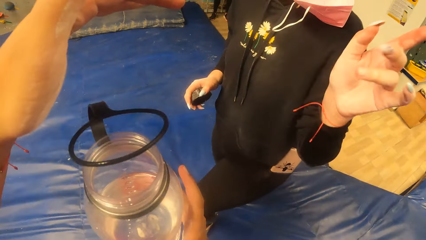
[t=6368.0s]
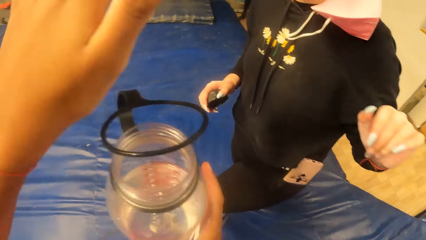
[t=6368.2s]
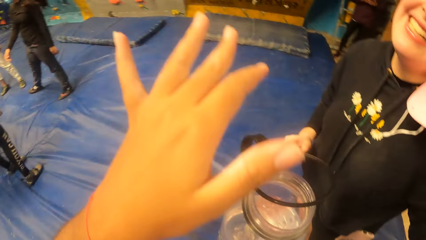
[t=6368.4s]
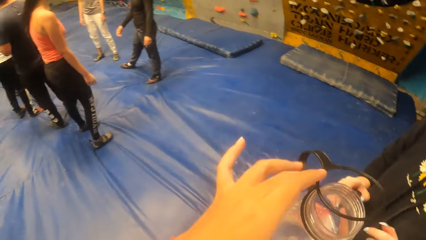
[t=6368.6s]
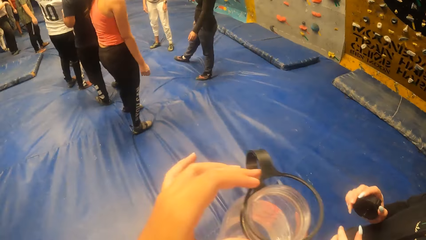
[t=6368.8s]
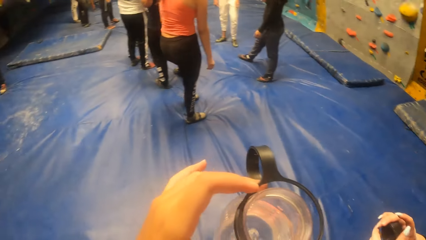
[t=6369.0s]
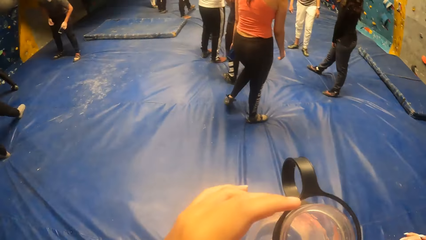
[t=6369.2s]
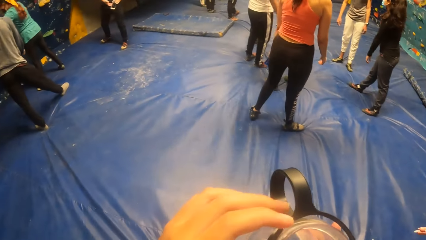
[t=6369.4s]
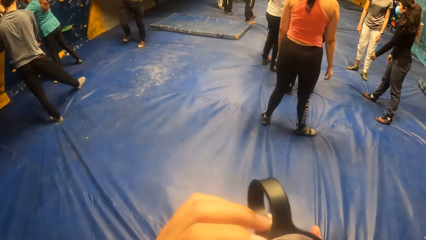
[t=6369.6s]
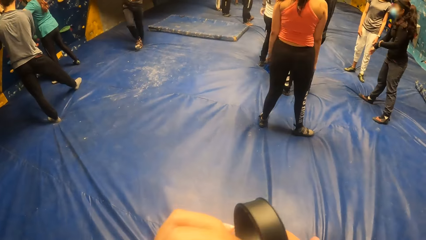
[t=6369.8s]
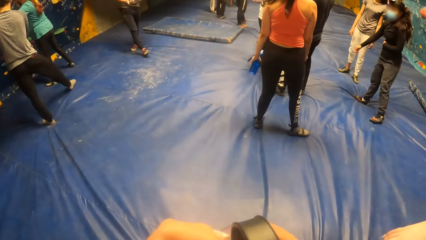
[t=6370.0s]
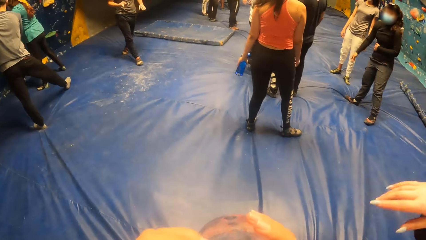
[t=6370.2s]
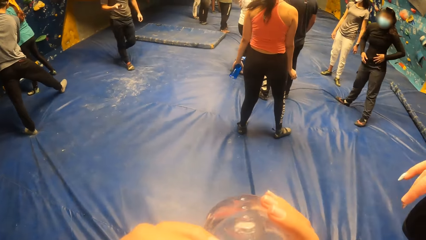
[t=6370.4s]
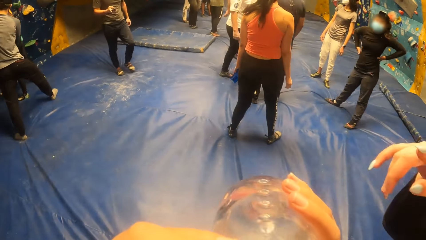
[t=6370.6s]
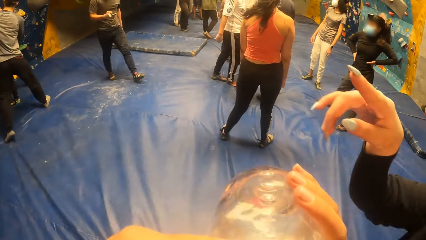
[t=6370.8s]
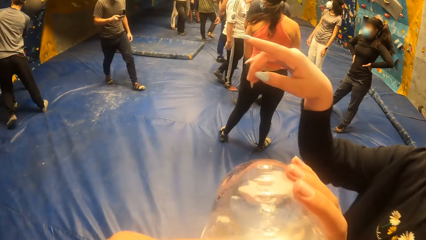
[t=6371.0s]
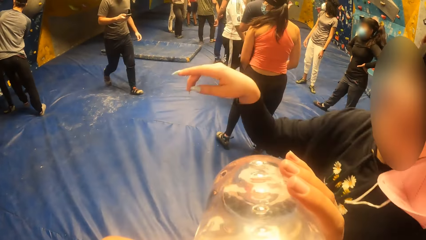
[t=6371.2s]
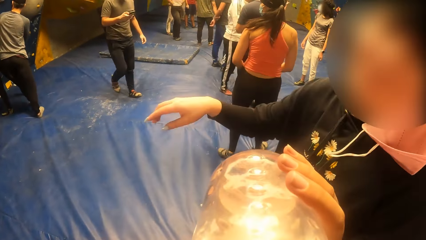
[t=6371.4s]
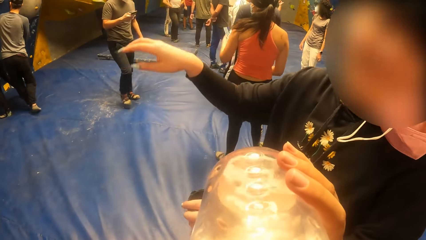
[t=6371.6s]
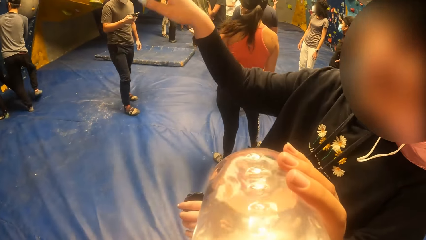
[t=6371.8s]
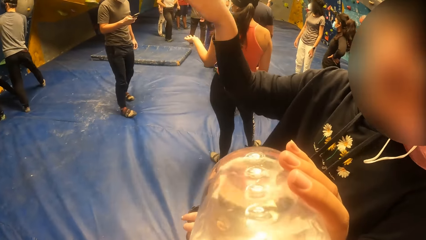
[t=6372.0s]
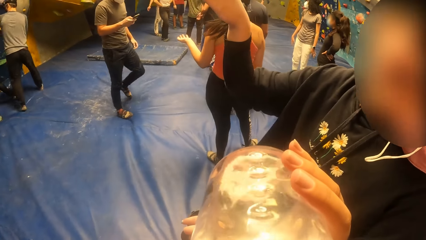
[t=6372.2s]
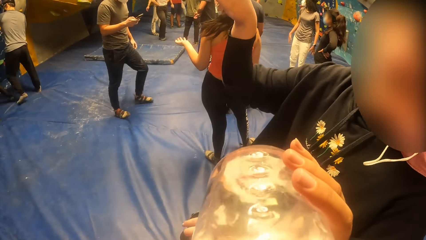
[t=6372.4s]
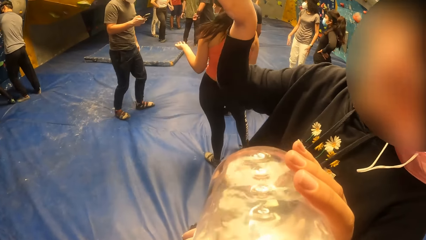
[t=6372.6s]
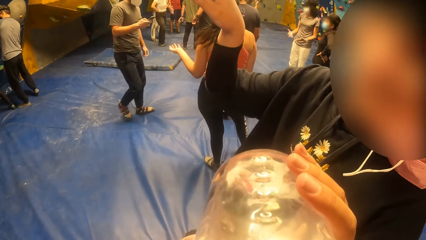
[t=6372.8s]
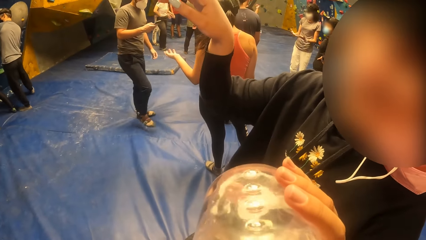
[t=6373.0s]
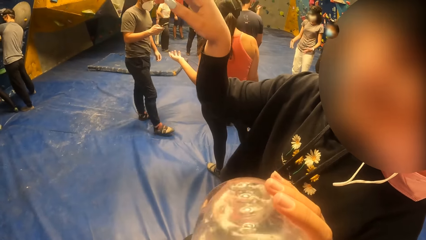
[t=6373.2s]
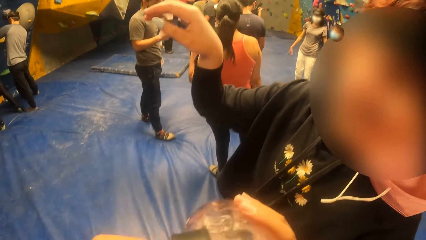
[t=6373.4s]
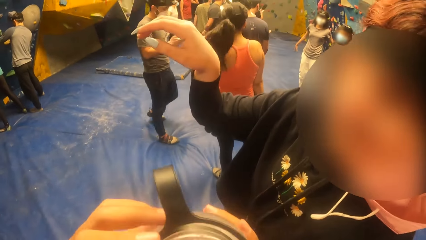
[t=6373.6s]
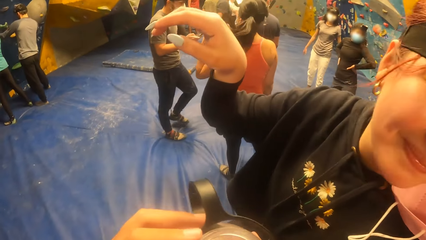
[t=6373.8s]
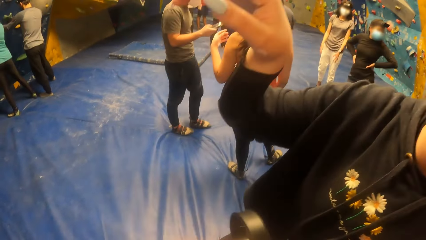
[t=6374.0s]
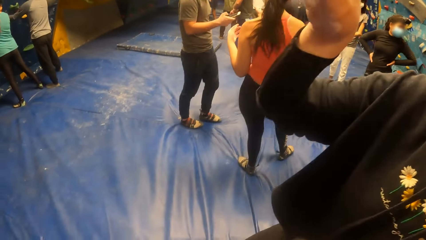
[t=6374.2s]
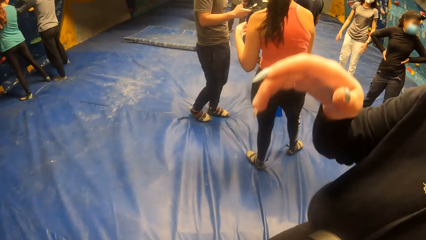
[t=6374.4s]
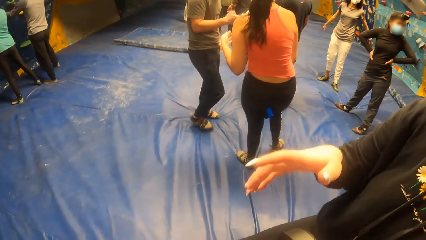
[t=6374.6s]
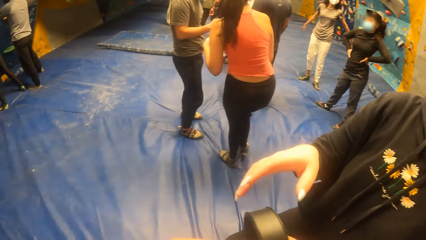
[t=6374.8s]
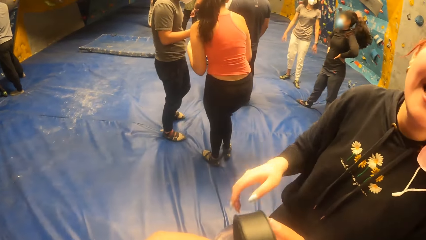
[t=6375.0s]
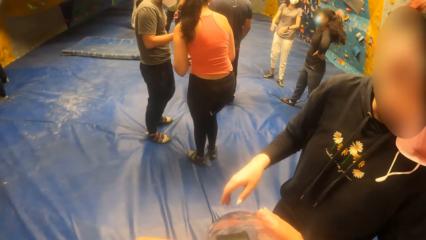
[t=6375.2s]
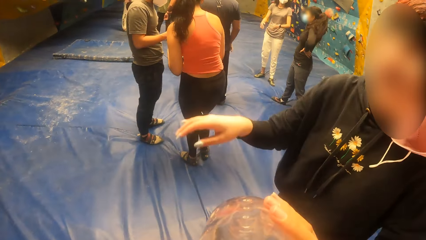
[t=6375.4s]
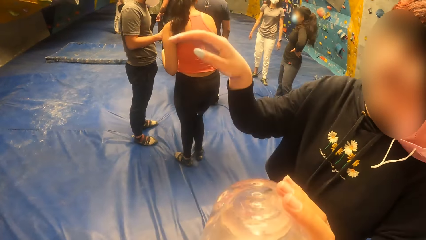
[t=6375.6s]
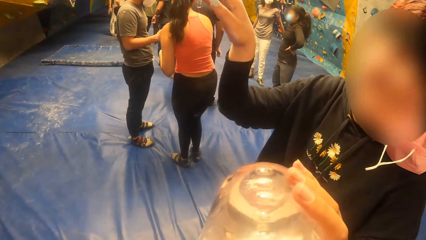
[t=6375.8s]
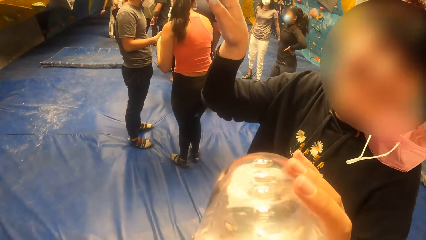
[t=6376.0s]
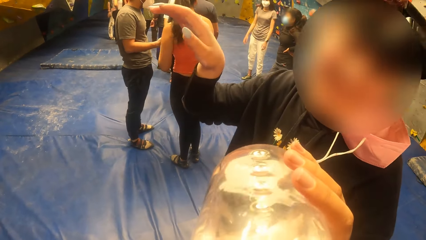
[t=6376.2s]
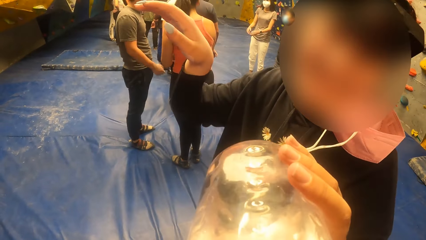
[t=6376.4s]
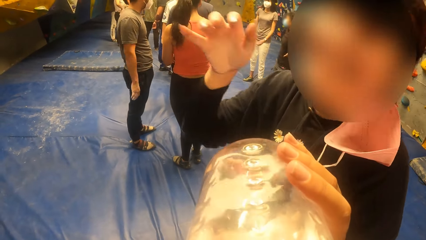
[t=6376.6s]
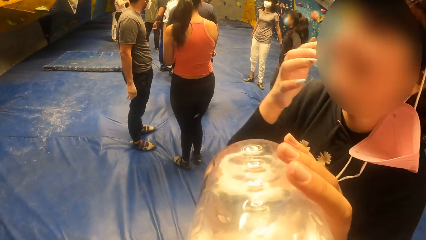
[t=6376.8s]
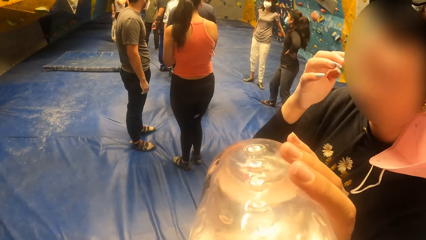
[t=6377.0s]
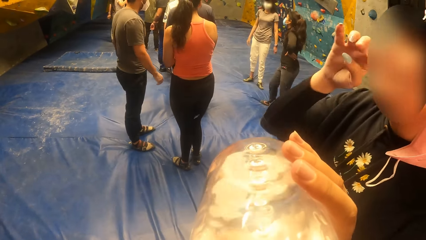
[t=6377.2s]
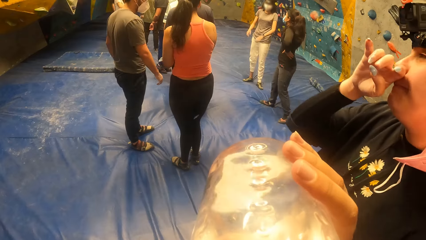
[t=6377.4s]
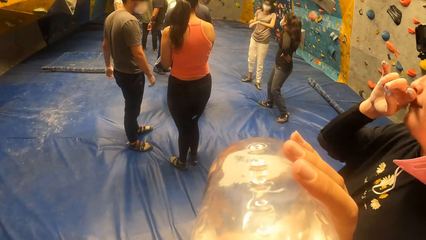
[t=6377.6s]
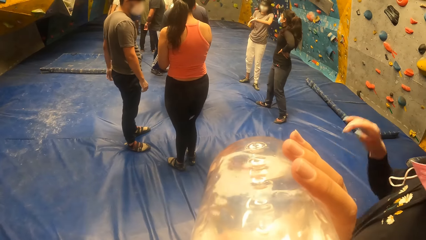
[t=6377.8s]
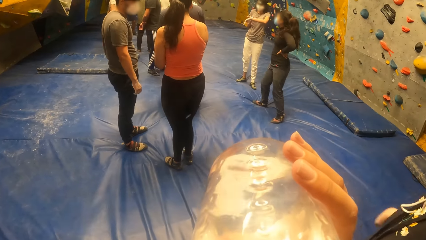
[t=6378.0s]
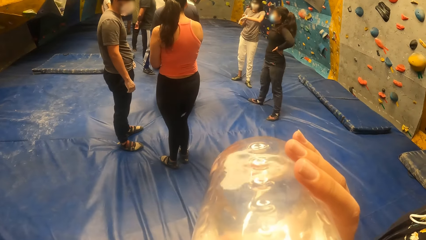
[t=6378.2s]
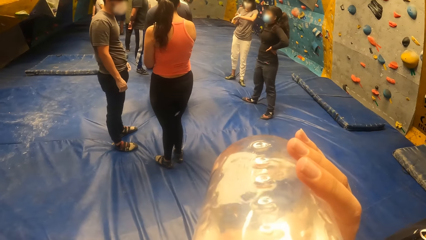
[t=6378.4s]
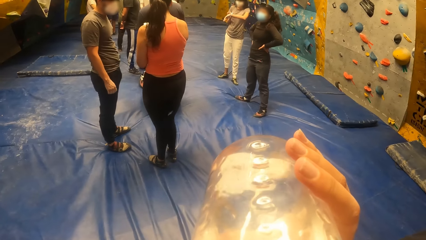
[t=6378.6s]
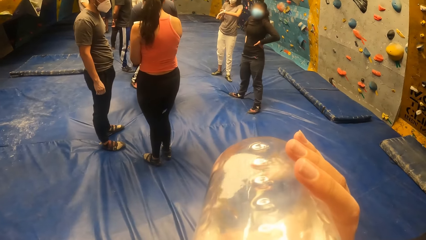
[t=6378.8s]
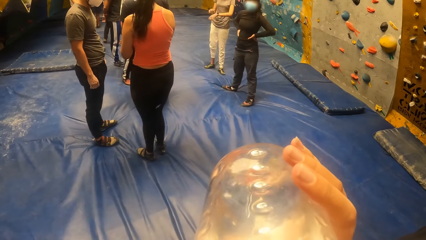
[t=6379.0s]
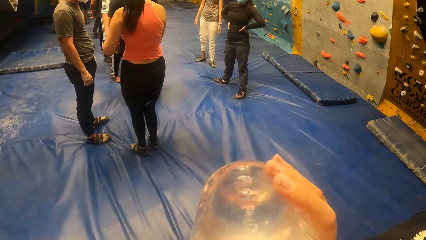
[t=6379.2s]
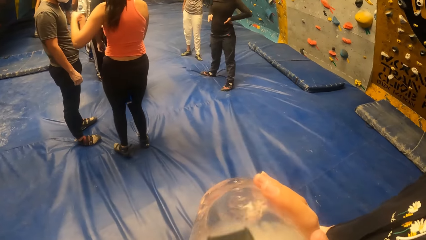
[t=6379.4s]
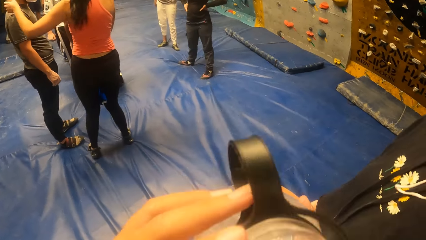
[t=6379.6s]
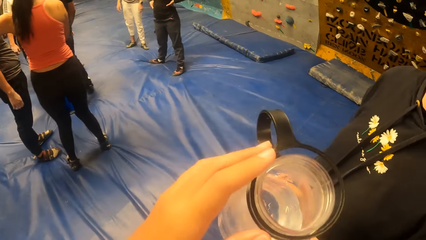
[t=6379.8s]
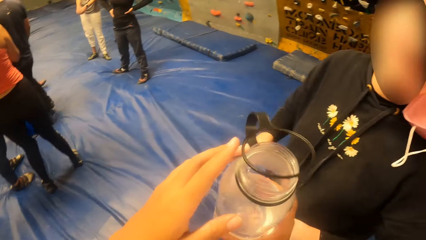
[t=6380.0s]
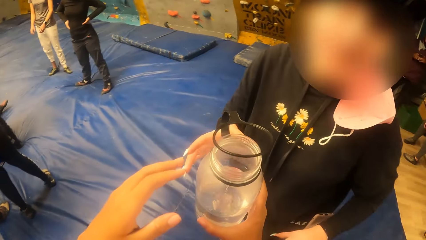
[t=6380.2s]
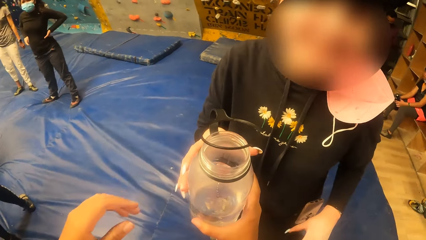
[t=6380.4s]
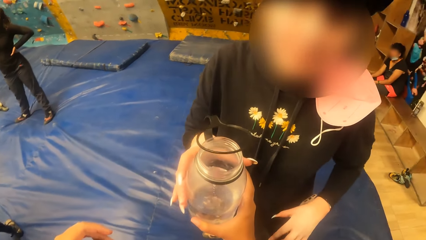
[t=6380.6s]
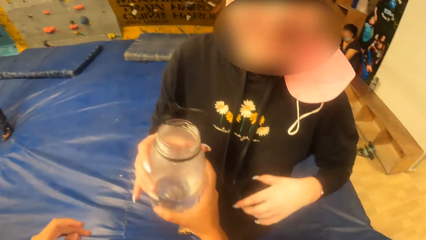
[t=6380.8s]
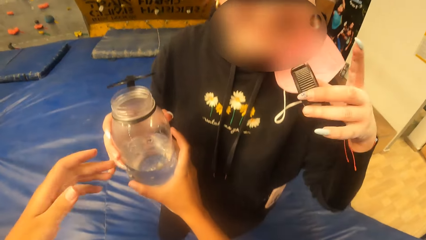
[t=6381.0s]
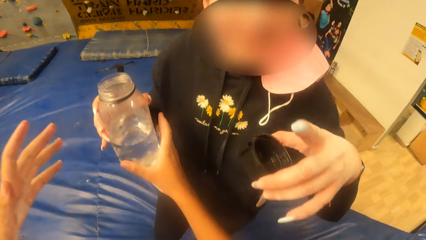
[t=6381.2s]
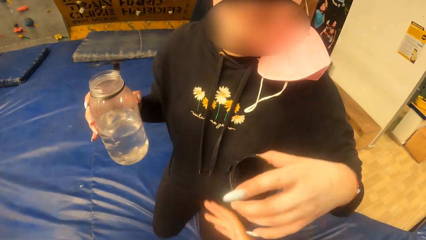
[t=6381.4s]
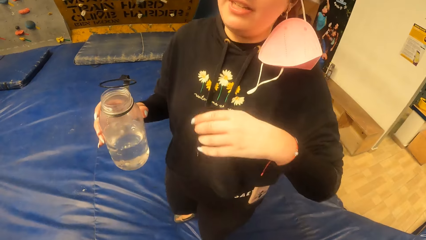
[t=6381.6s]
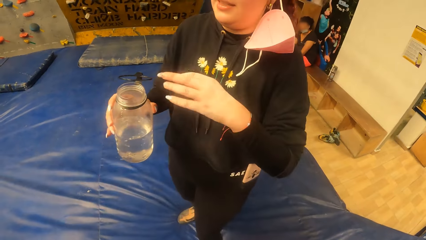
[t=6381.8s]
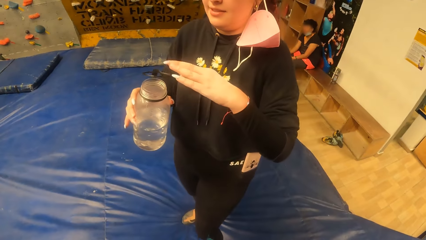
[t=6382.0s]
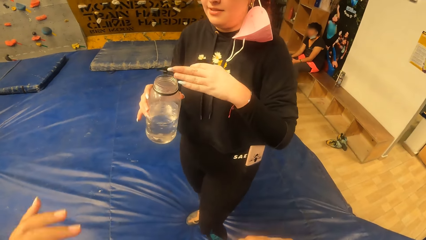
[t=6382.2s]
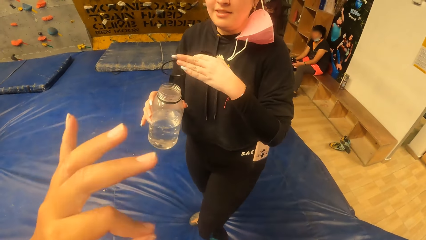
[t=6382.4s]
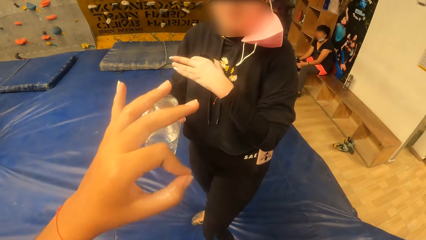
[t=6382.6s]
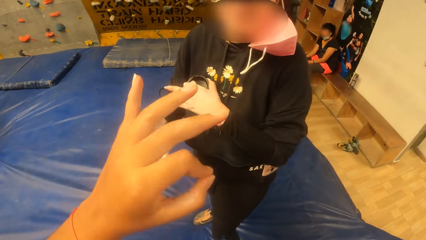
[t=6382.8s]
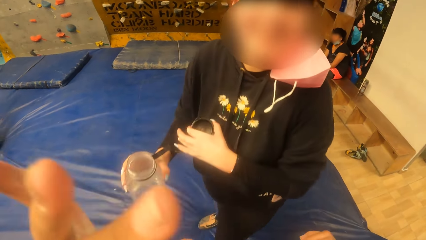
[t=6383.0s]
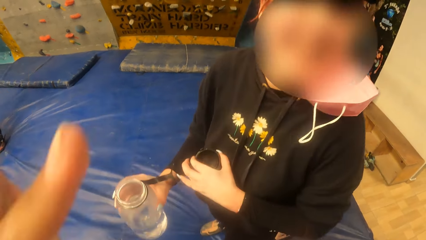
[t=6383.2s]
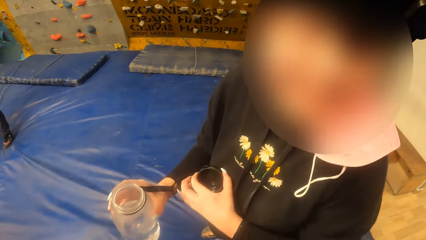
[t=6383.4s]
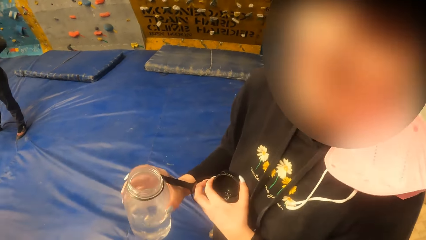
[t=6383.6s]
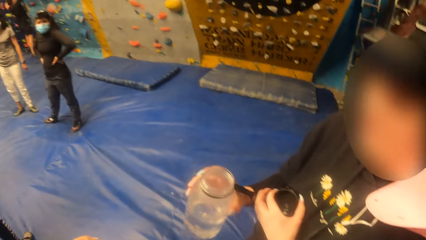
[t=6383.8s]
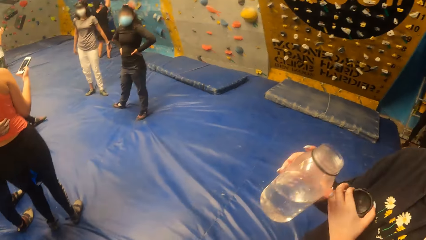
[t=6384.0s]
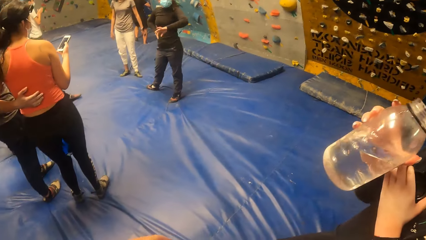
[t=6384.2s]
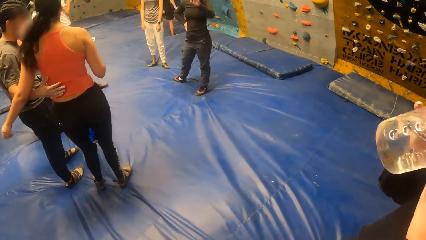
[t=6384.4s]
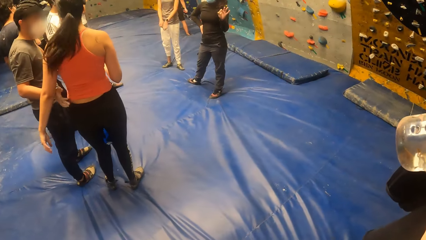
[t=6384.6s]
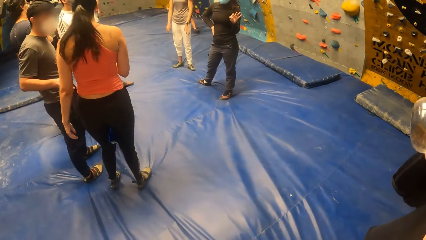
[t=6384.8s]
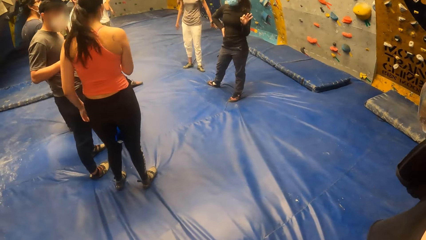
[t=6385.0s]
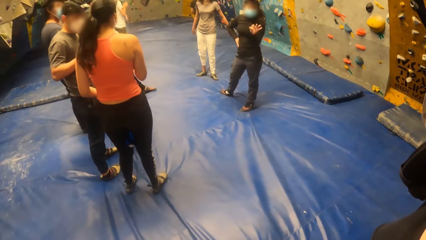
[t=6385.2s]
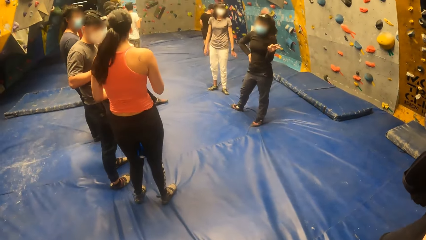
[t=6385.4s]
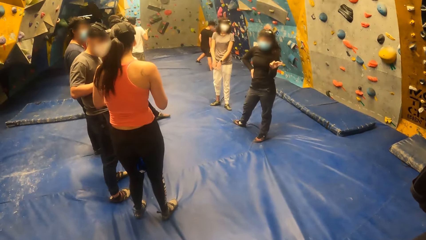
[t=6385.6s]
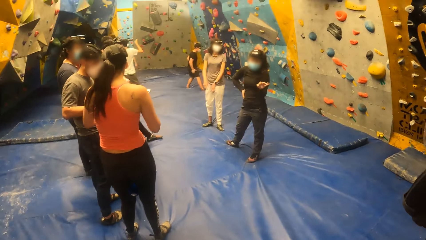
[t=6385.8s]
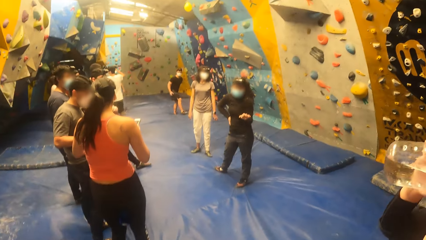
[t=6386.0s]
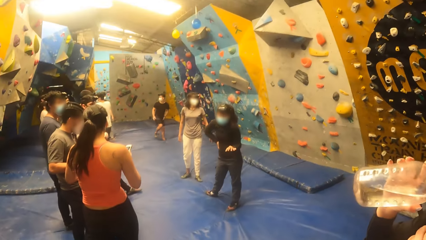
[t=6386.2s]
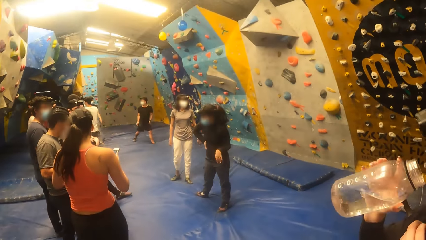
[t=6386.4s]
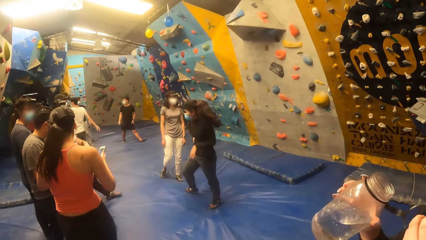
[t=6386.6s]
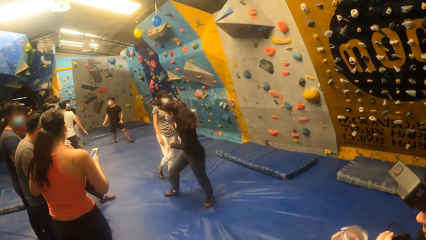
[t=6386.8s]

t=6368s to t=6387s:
The camera wearer swings her hand. She drinks from the water bottle in her right hand. A man operates a phone with his right hand. A woman raises her hand. The camera wearer drinks water. She passes the water bottle to the woman with her right hand. The woman takes the water bottle. The woman adjusts the water bottle with her left hand. The camera wearer swings her hand. The woman drinks from the water bottle in her right hand. Another woman holds the phone in her right hand.
